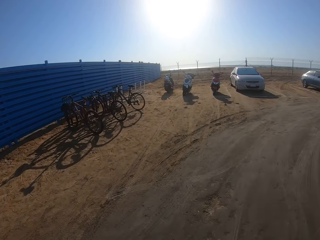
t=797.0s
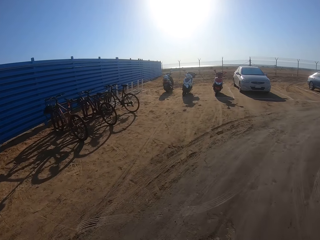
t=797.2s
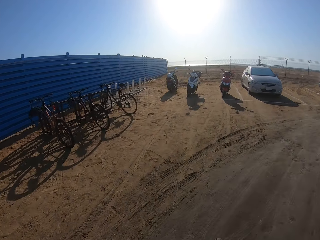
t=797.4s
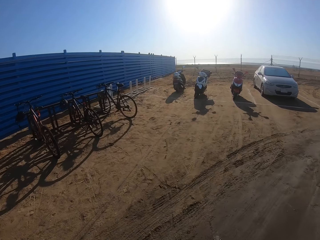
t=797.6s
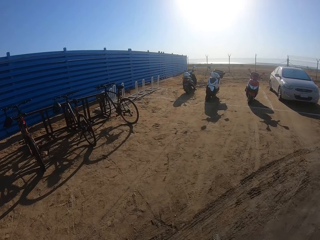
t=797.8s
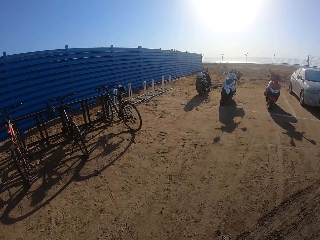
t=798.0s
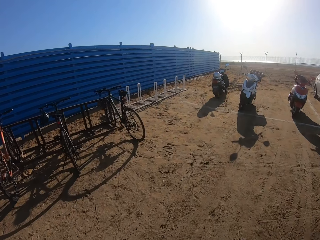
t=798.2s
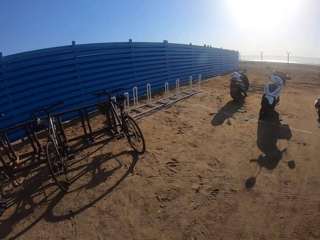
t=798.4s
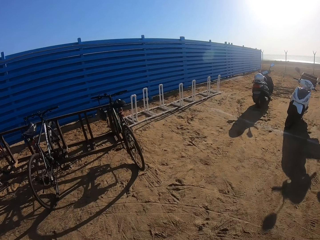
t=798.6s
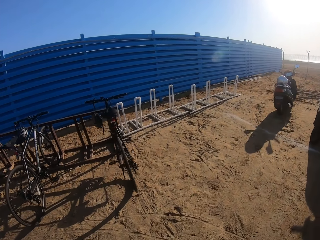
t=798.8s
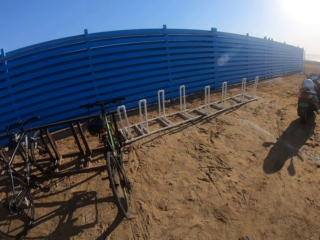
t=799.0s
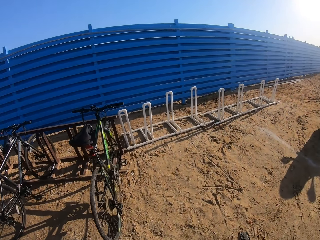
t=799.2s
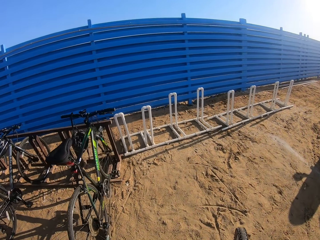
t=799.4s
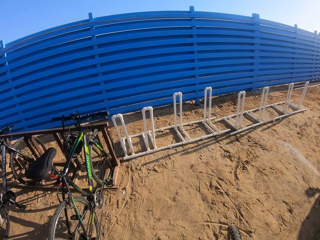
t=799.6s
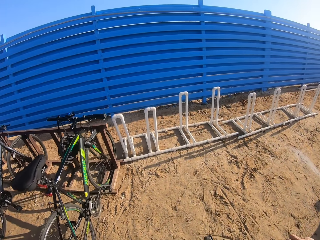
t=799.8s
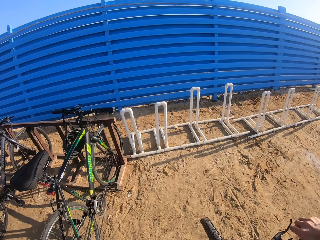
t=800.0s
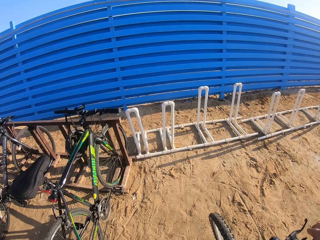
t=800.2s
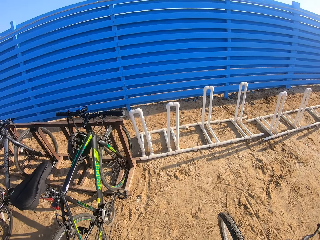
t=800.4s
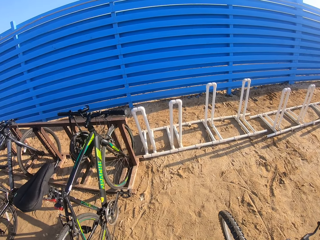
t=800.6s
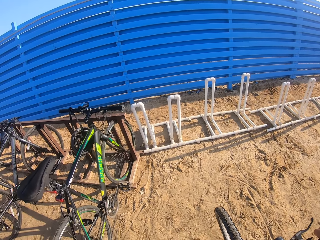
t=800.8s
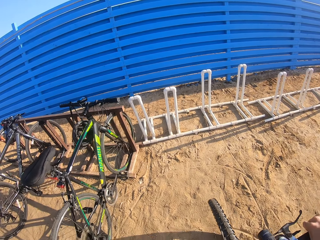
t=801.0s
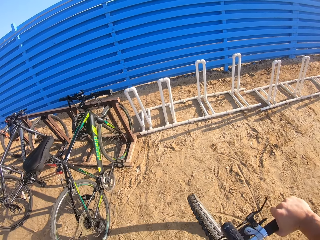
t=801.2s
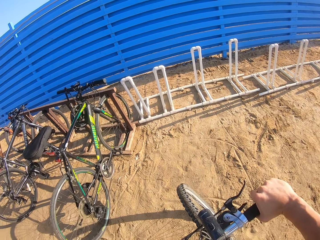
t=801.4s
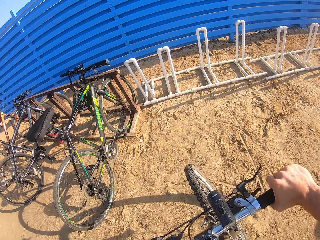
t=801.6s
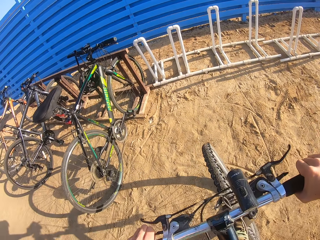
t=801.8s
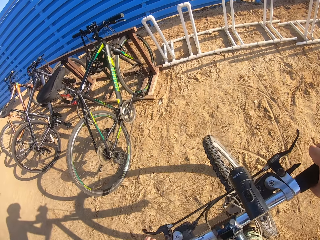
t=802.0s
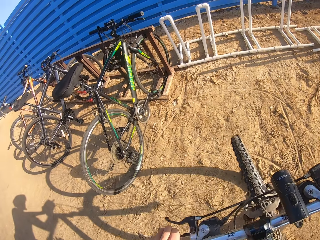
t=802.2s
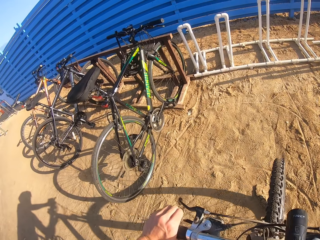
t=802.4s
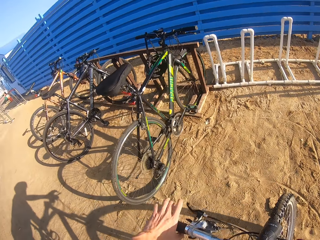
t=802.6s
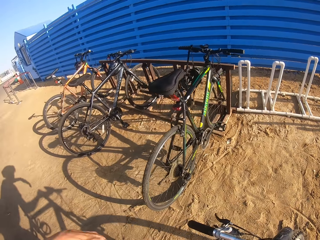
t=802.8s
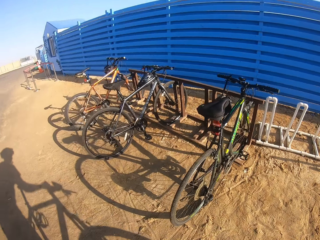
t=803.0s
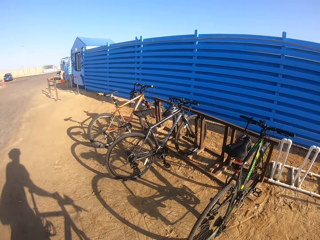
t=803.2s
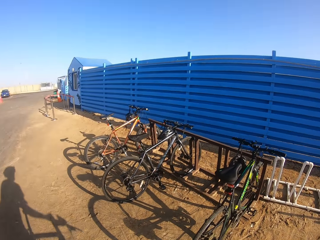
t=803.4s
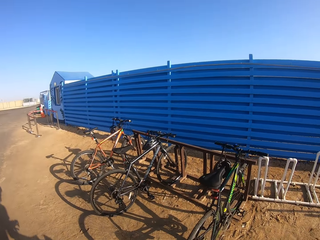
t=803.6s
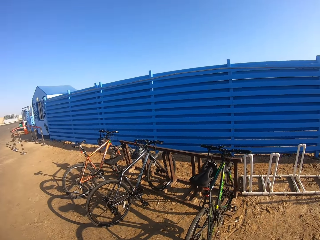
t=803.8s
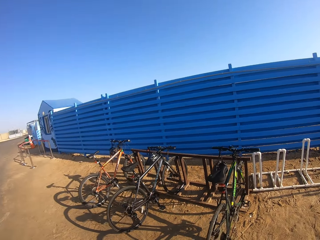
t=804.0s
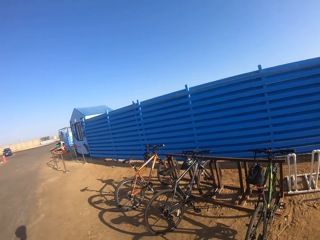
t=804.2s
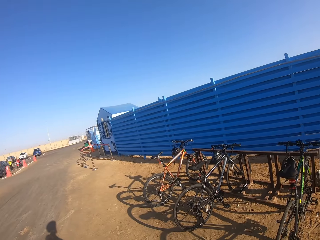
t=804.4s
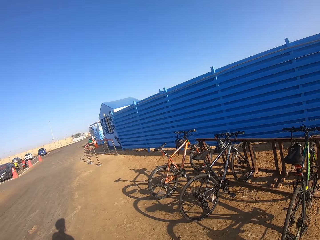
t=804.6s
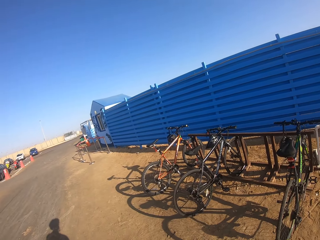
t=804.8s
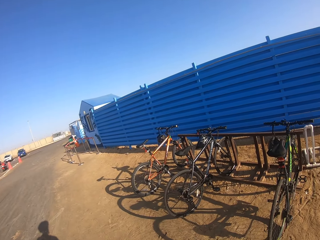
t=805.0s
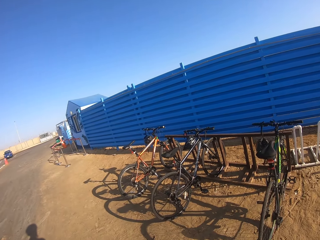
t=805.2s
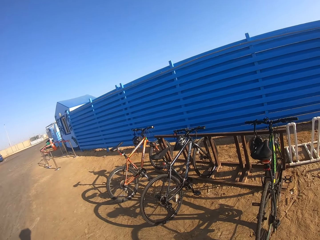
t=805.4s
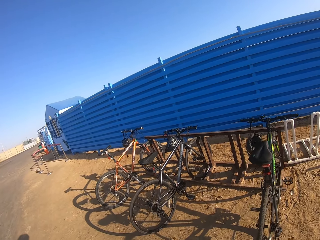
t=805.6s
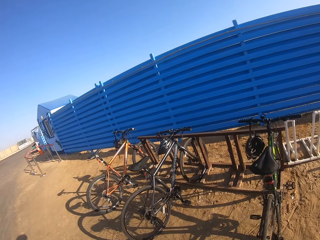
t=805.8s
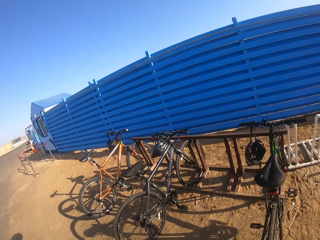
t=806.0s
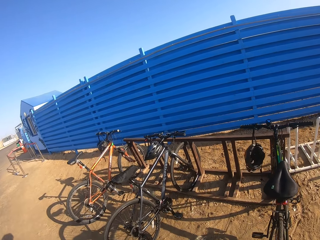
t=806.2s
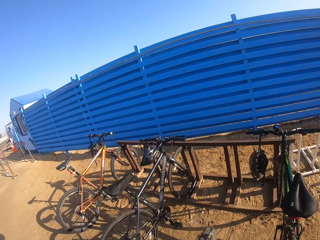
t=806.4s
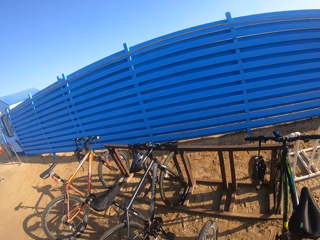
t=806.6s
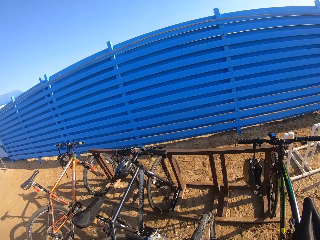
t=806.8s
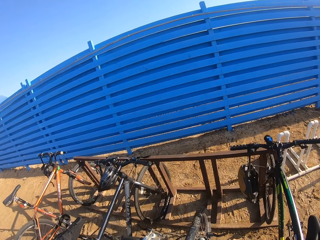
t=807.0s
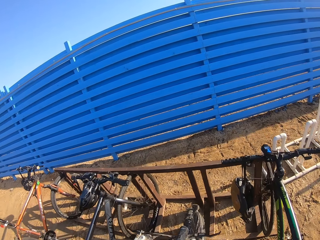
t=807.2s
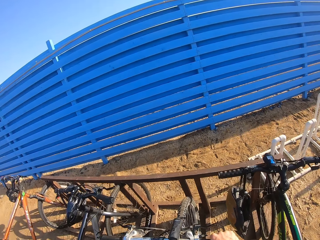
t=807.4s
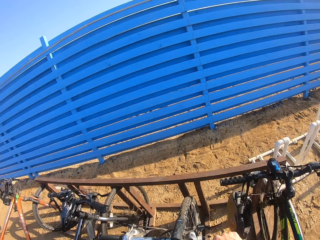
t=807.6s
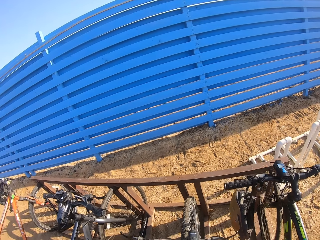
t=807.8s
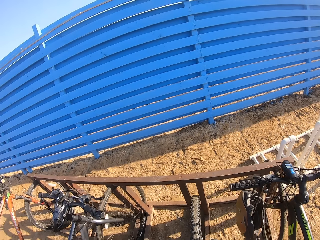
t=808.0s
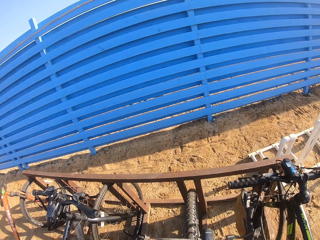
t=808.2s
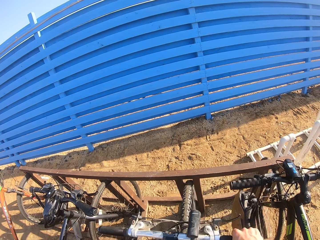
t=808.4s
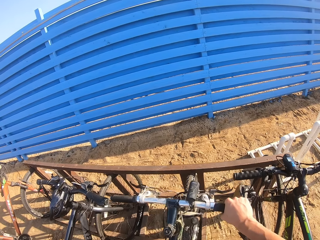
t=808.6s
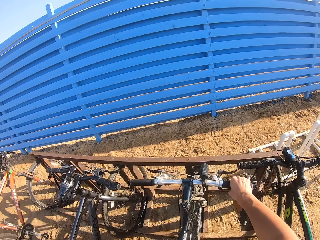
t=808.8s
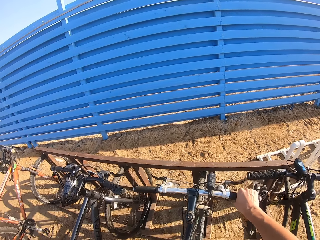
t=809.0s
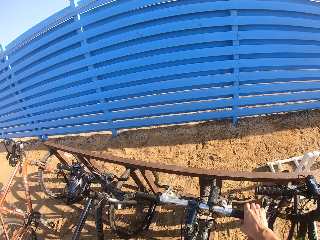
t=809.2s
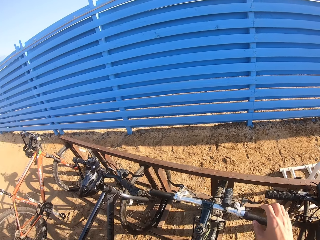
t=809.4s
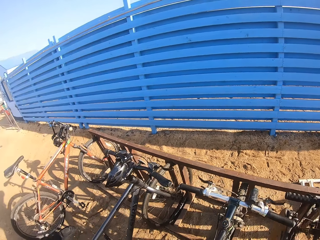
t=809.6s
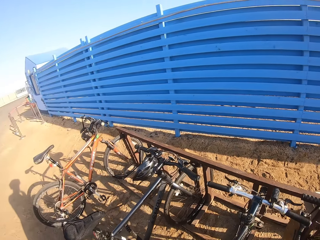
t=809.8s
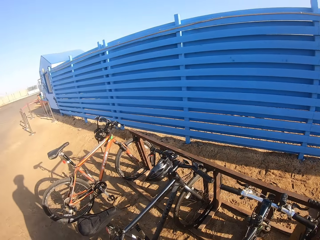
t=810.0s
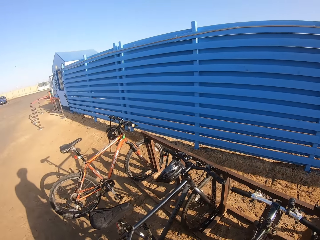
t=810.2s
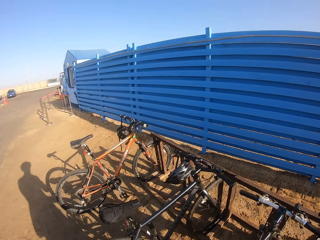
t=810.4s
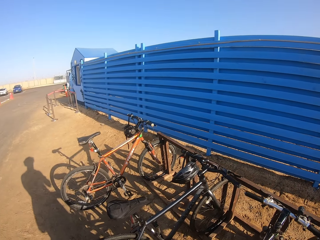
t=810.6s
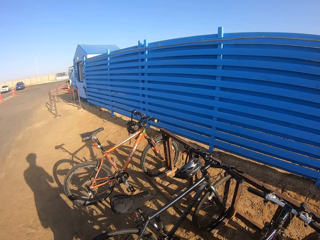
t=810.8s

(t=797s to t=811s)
The camera wearer slows down. They stop riding the bicycle. They look around. They alight from the bicycle. They put the bicycle in the bicycle rack.

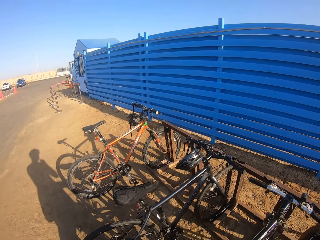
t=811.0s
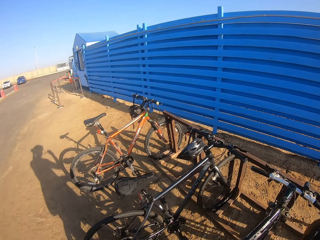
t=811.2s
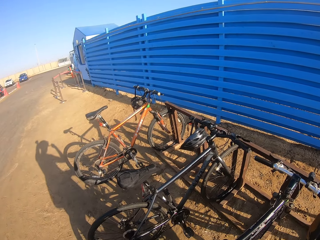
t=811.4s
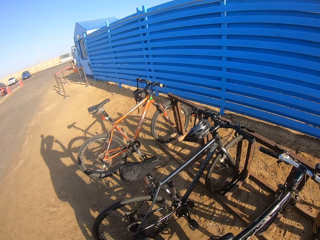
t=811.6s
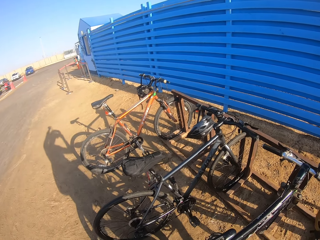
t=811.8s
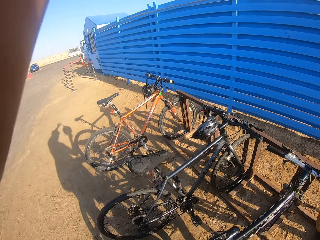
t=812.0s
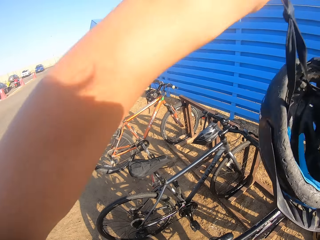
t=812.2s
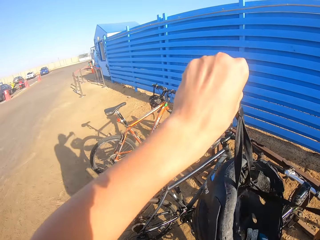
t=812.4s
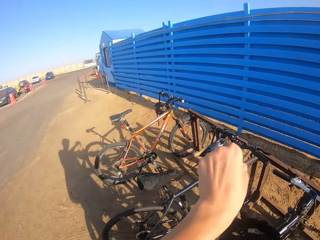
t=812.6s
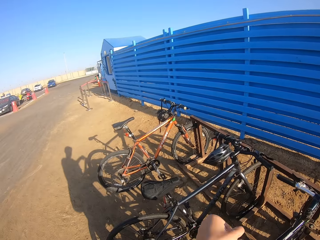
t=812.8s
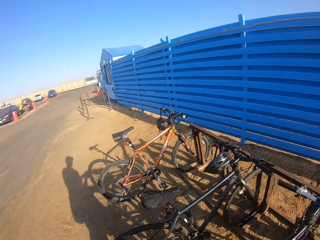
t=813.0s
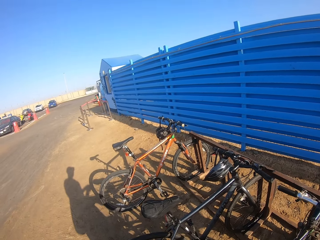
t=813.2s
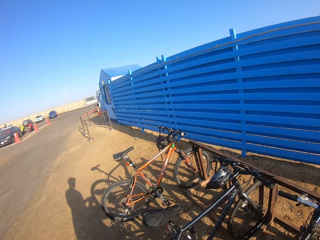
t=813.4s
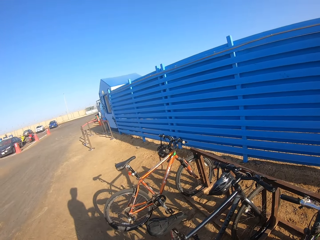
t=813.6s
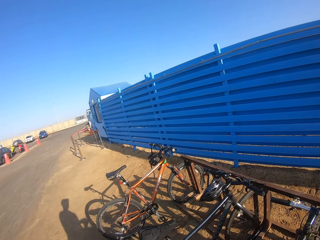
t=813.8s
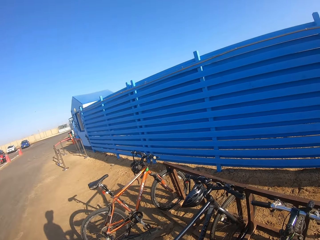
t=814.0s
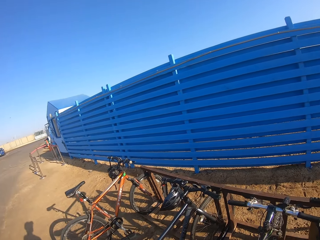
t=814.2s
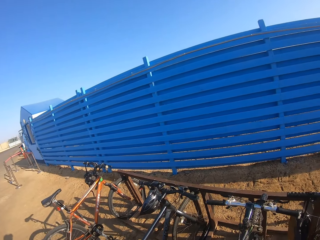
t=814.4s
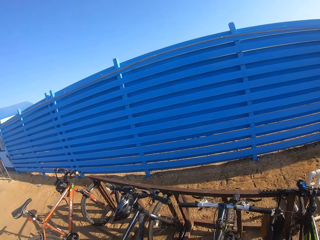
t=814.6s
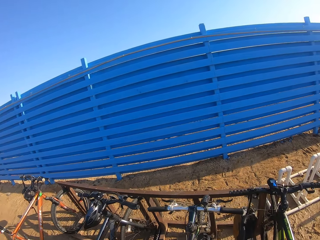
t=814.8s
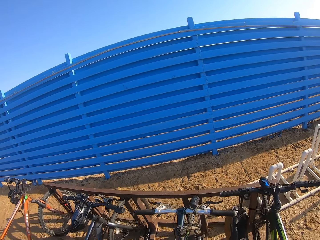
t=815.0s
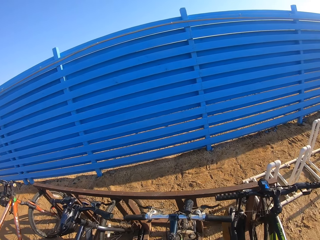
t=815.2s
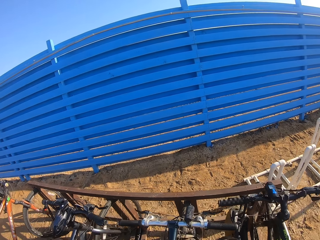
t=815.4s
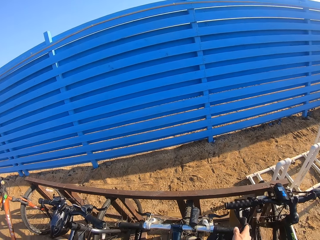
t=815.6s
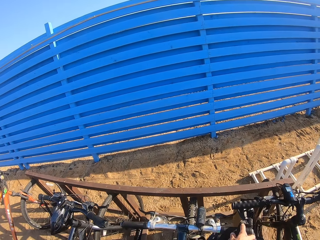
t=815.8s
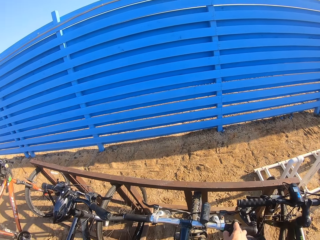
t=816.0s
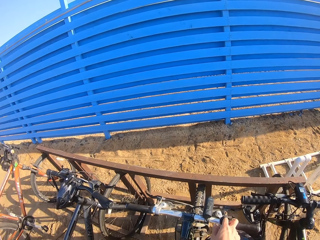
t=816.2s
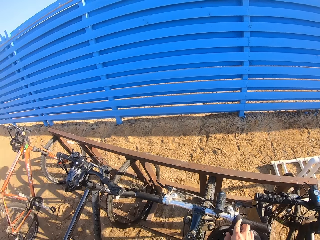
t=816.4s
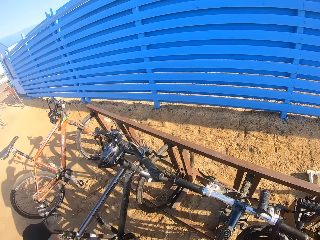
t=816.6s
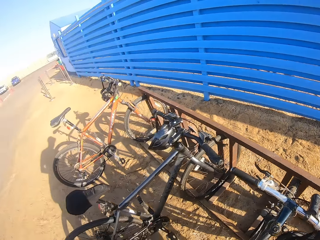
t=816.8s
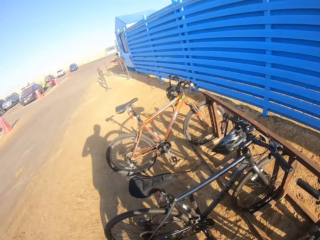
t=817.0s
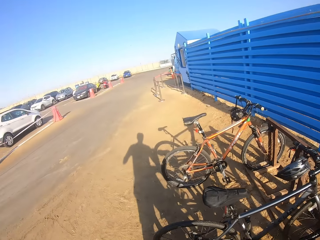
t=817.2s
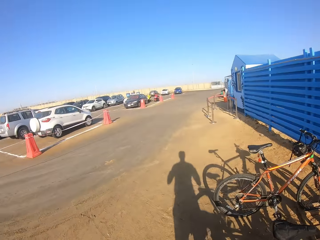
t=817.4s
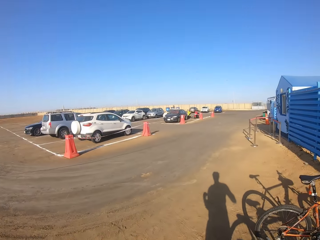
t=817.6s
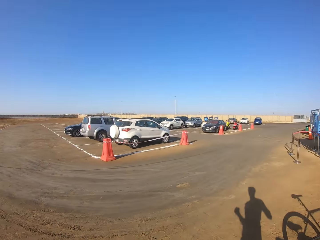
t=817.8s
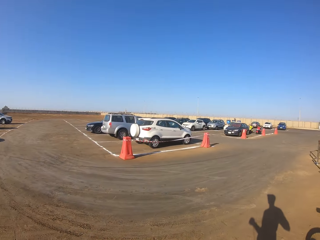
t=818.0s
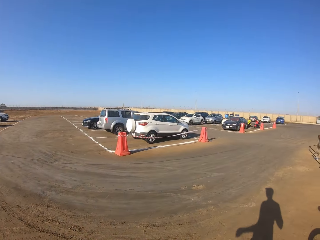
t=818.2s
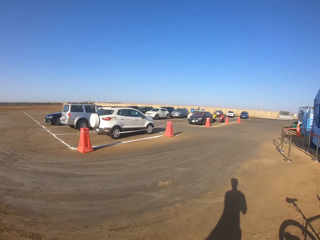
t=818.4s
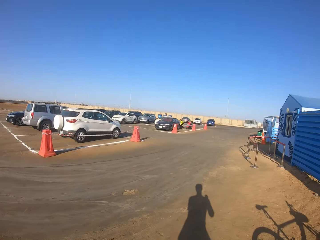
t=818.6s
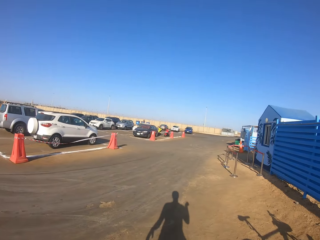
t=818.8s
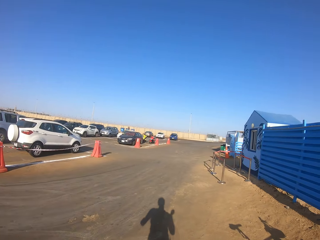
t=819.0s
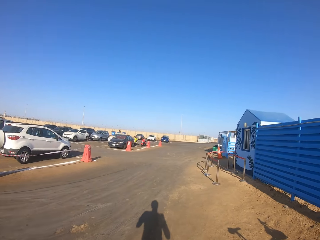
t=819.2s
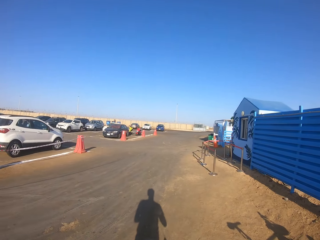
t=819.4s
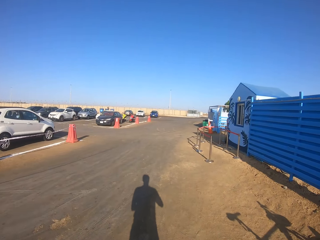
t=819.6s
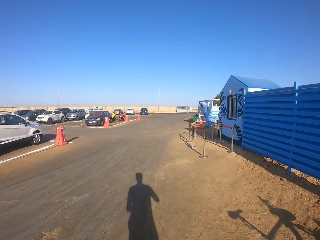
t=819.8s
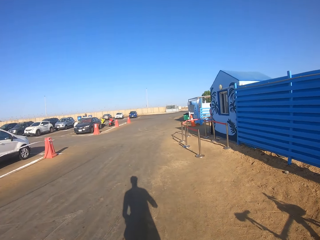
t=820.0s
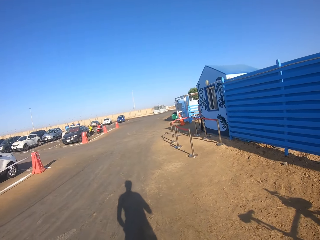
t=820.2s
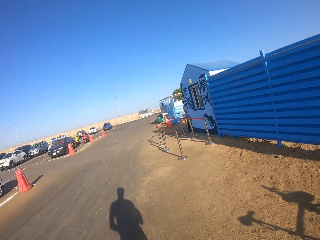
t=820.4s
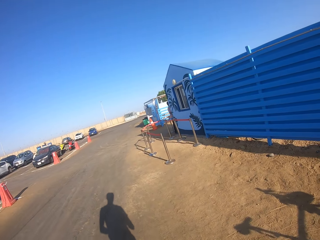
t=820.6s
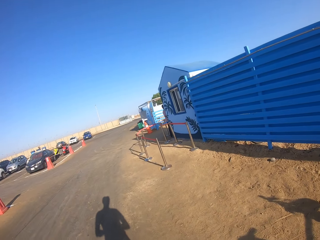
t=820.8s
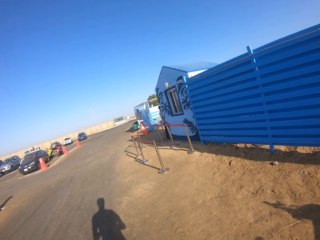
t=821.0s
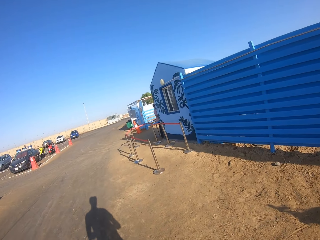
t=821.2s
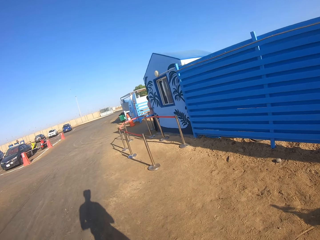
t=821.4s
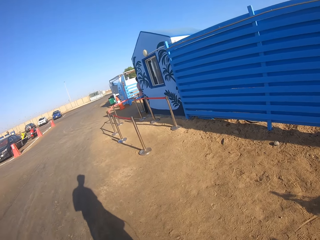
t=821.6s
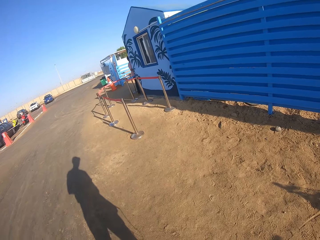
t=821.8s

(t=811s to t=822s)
The camera wearer removes the helmet. They hang the helmet on the bicycle. They walk on the road towards a car park.
